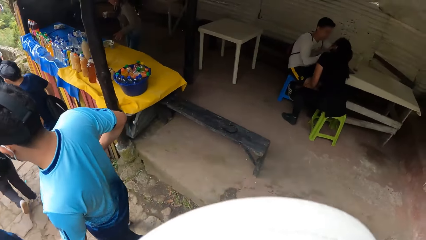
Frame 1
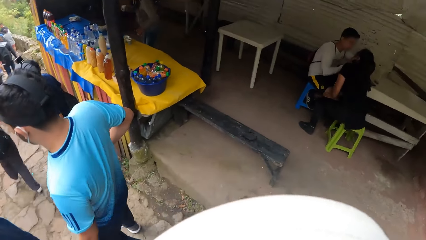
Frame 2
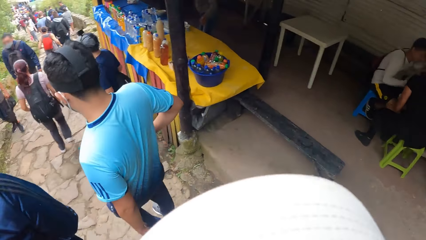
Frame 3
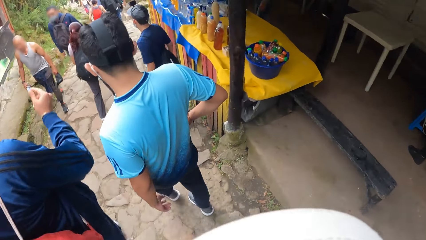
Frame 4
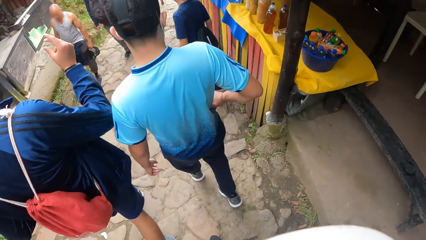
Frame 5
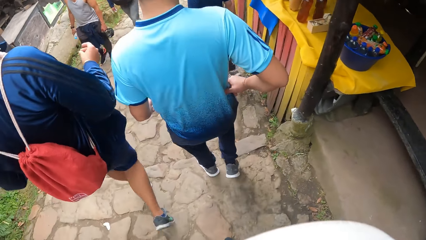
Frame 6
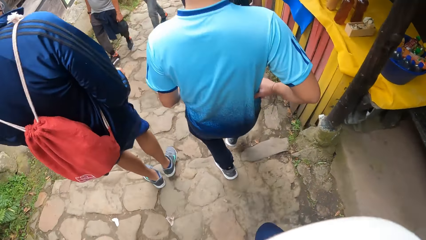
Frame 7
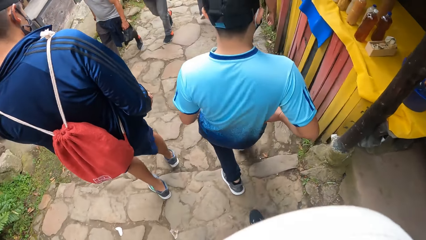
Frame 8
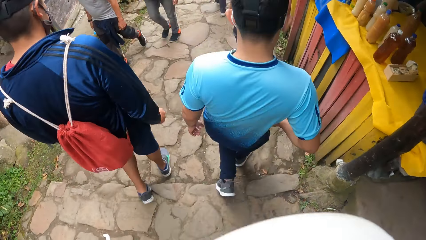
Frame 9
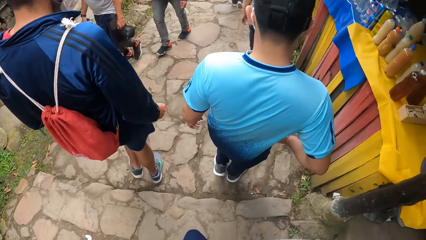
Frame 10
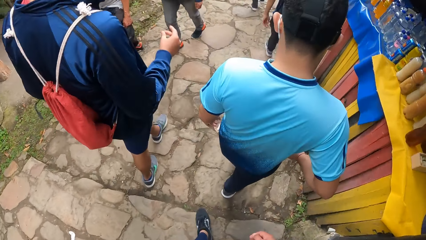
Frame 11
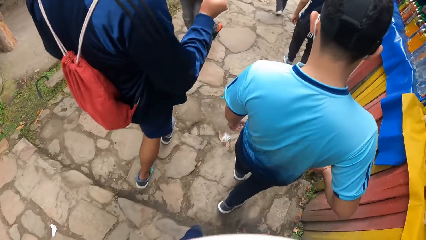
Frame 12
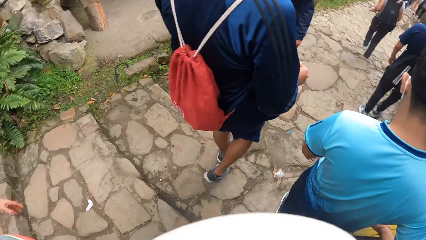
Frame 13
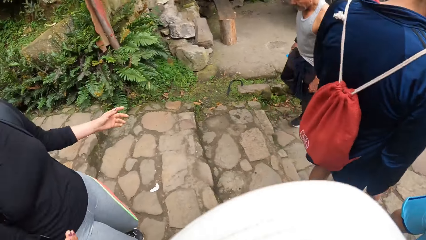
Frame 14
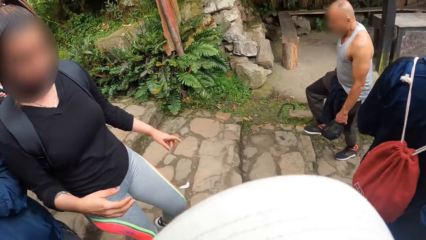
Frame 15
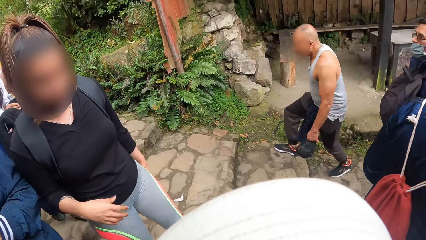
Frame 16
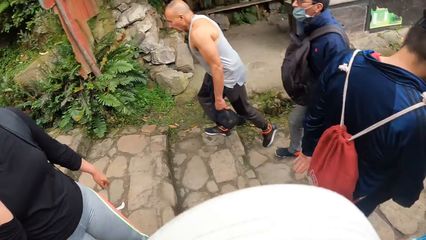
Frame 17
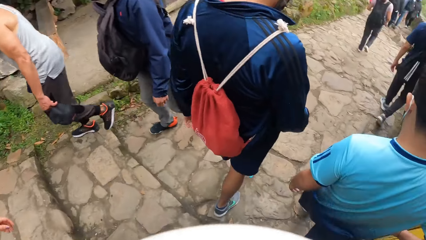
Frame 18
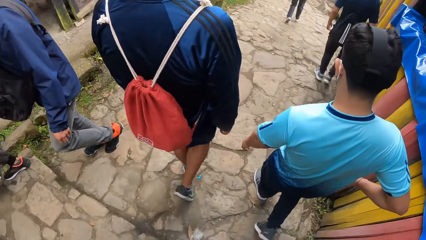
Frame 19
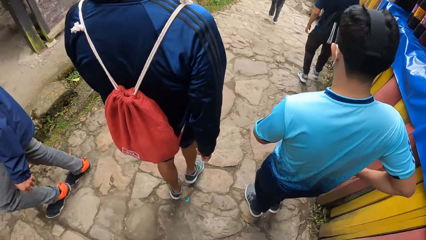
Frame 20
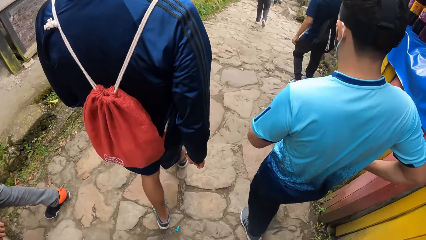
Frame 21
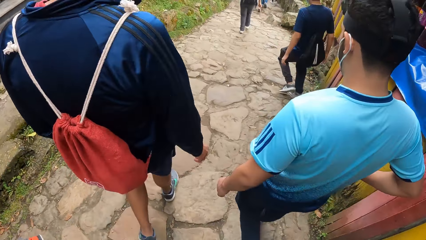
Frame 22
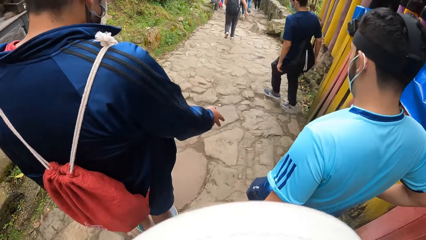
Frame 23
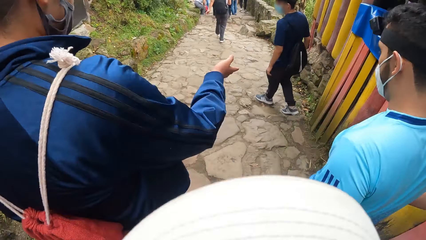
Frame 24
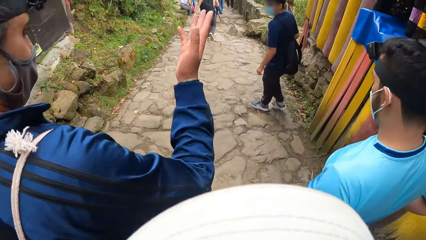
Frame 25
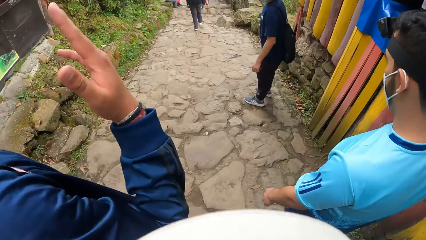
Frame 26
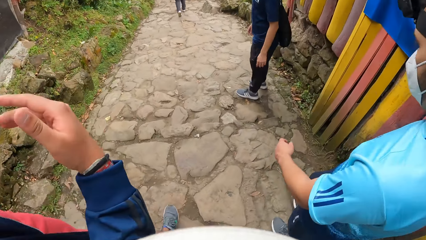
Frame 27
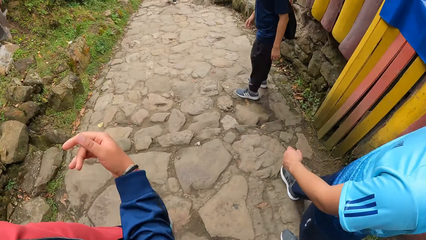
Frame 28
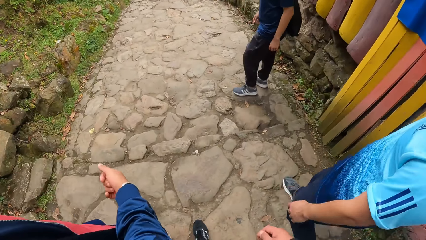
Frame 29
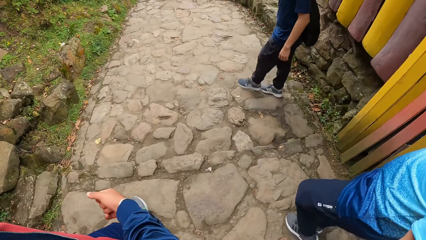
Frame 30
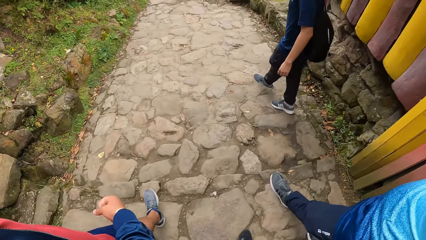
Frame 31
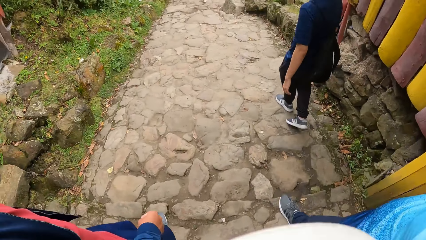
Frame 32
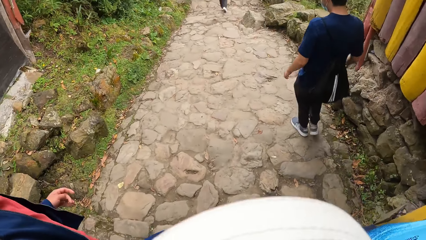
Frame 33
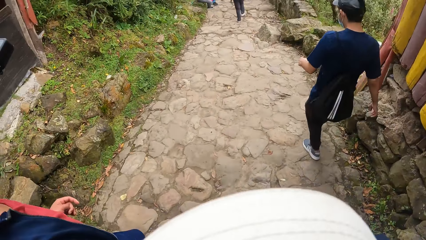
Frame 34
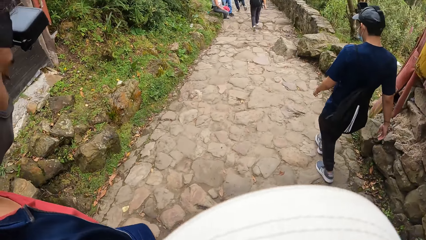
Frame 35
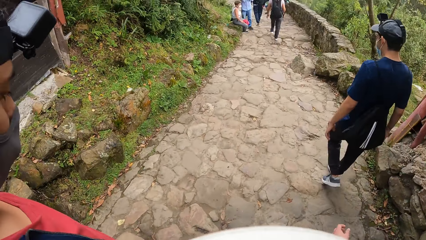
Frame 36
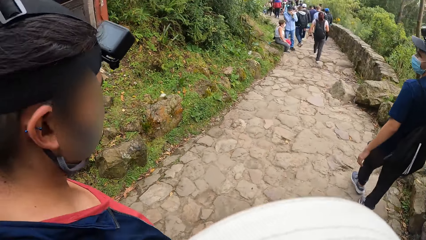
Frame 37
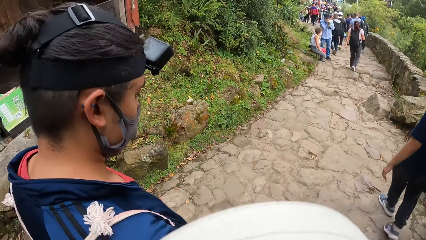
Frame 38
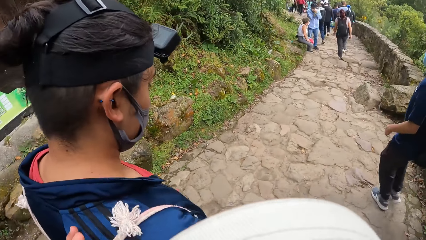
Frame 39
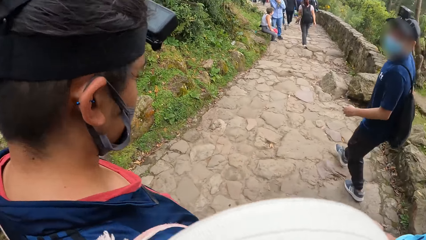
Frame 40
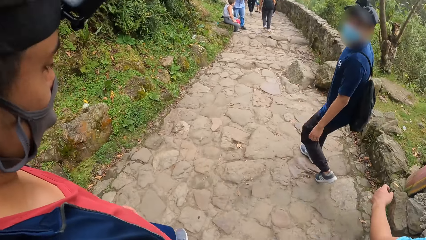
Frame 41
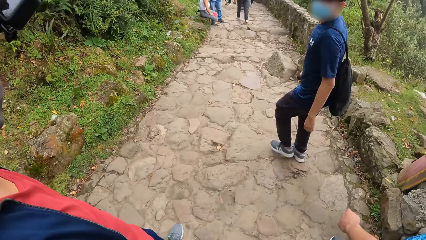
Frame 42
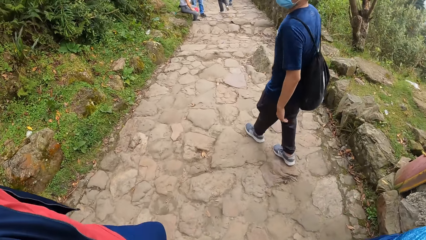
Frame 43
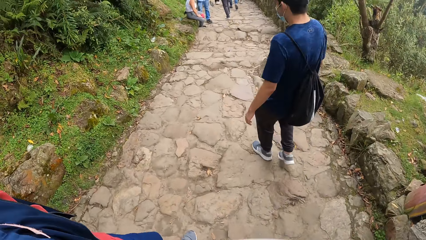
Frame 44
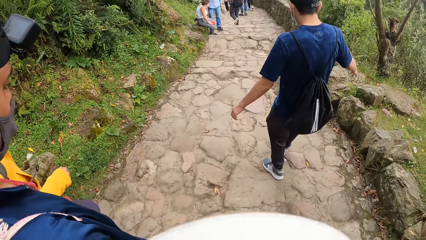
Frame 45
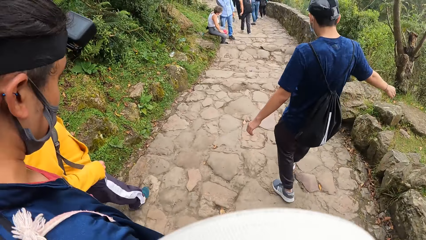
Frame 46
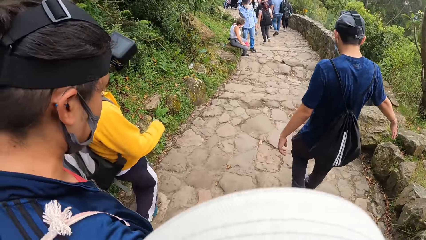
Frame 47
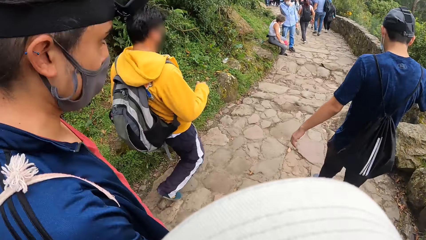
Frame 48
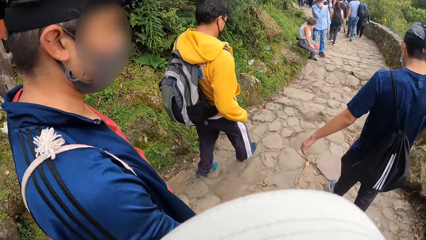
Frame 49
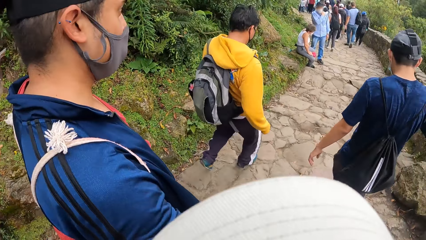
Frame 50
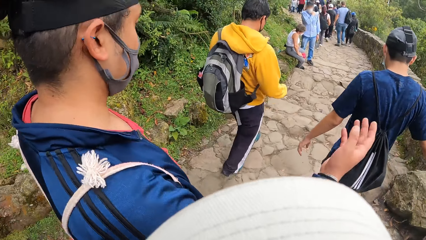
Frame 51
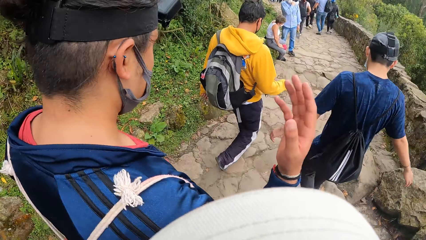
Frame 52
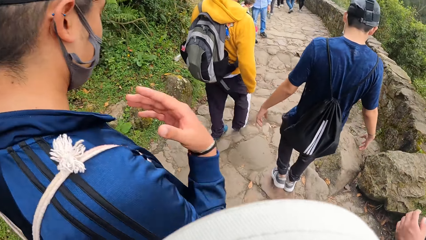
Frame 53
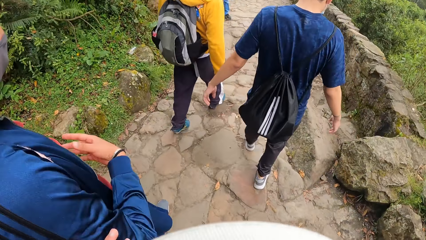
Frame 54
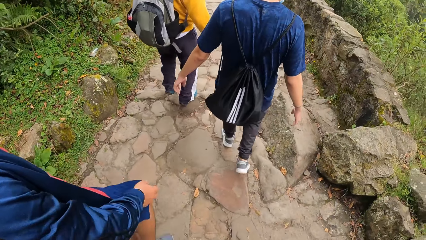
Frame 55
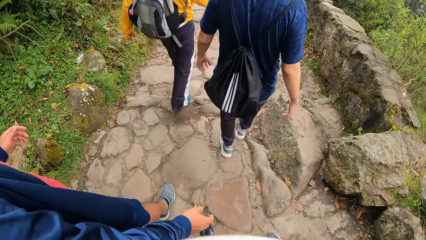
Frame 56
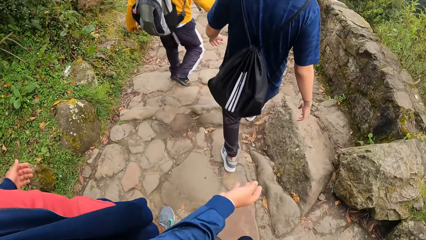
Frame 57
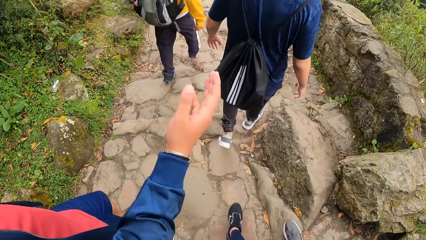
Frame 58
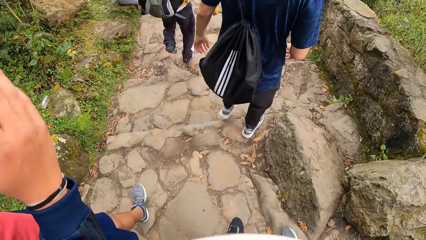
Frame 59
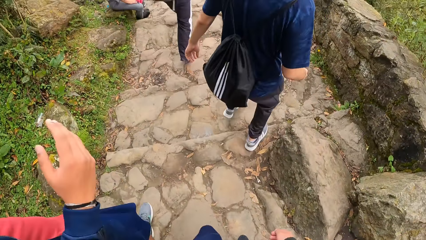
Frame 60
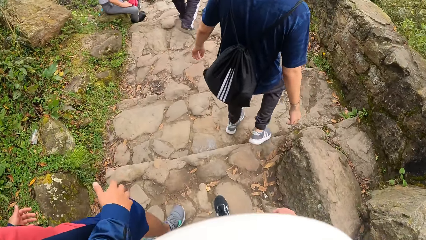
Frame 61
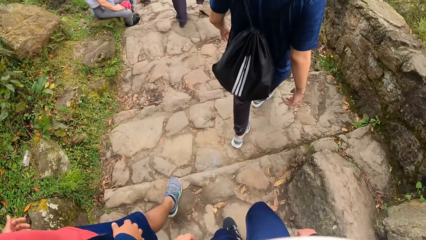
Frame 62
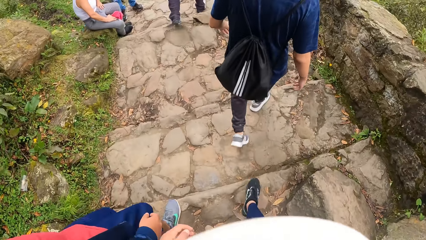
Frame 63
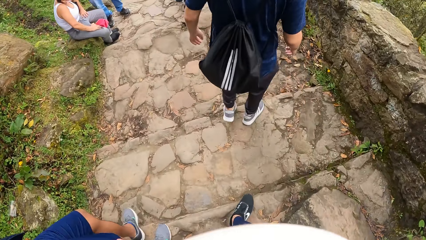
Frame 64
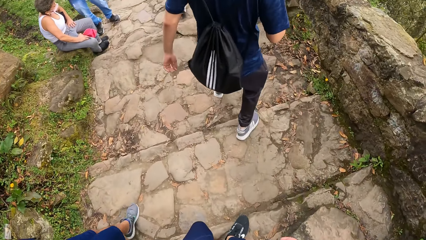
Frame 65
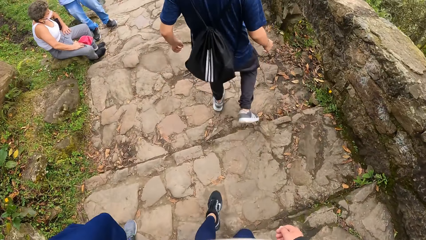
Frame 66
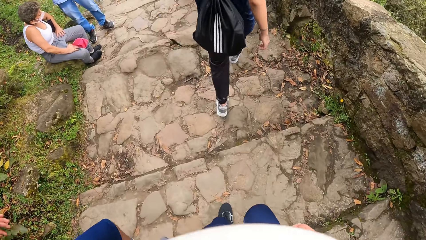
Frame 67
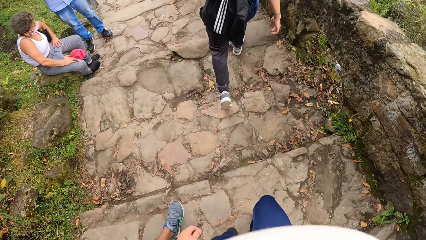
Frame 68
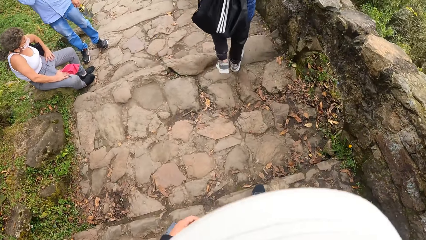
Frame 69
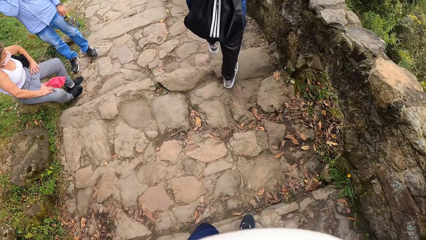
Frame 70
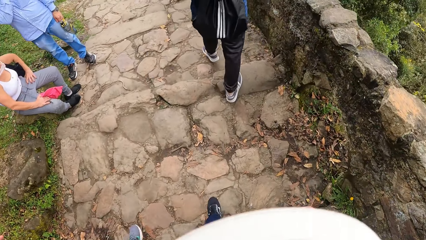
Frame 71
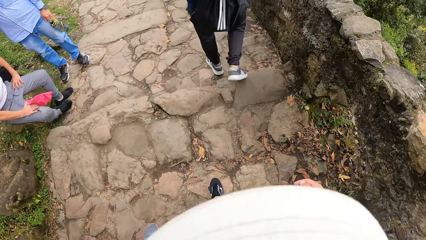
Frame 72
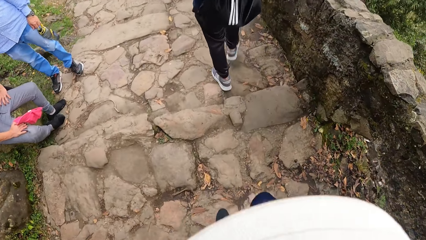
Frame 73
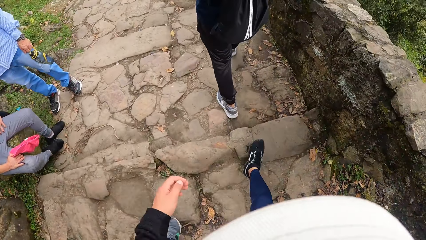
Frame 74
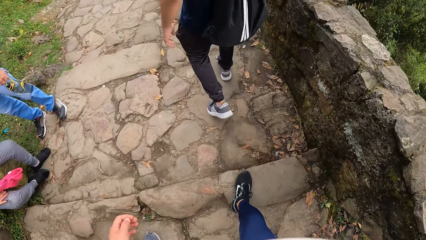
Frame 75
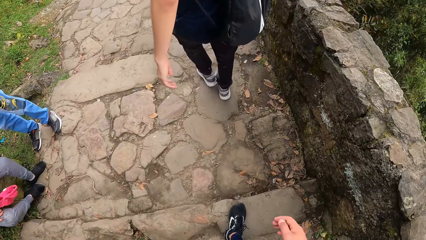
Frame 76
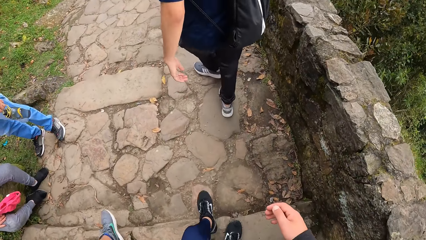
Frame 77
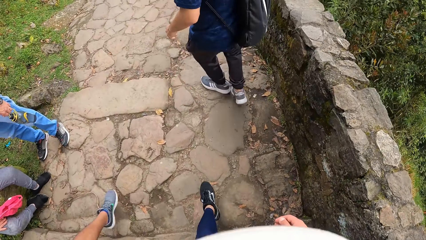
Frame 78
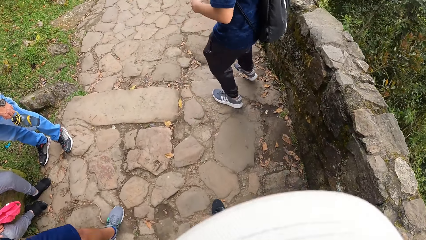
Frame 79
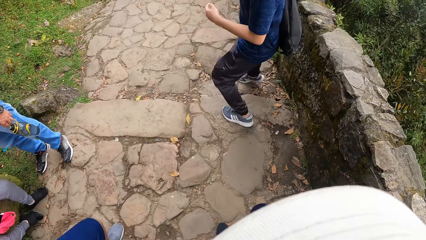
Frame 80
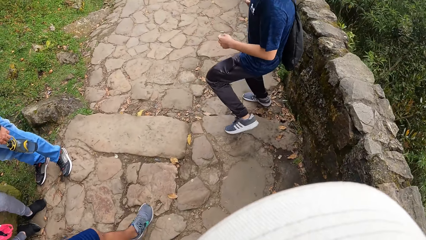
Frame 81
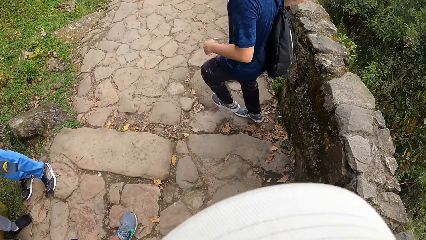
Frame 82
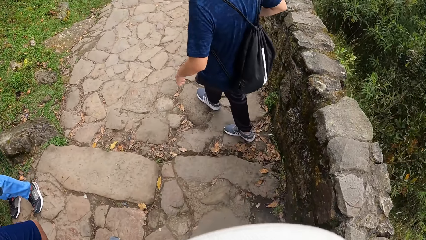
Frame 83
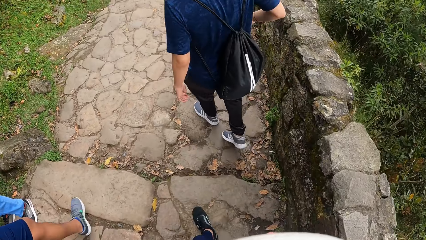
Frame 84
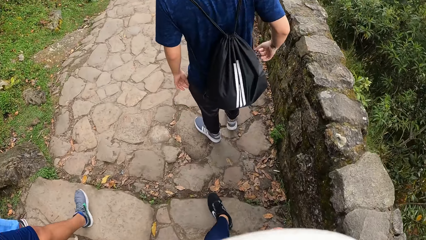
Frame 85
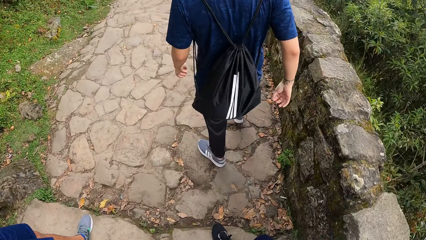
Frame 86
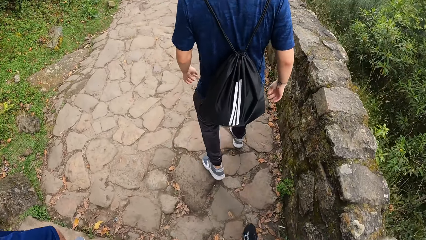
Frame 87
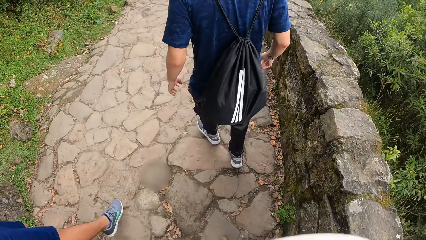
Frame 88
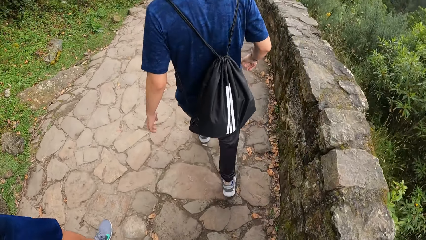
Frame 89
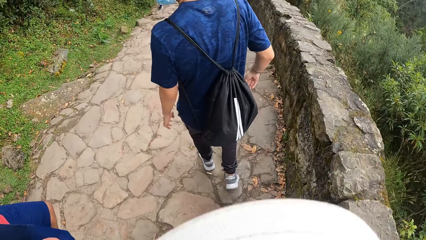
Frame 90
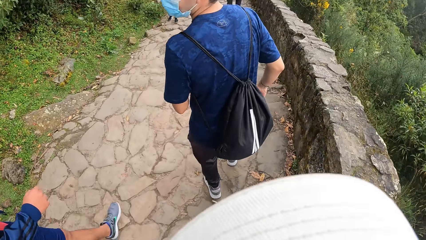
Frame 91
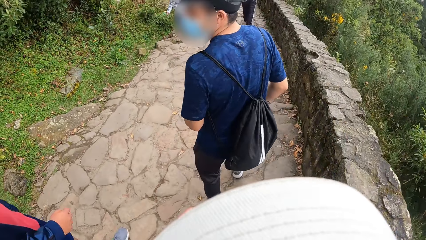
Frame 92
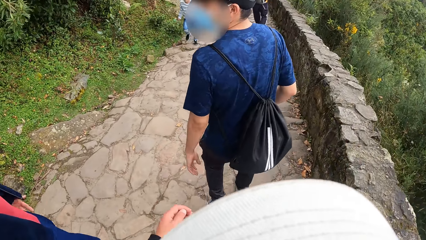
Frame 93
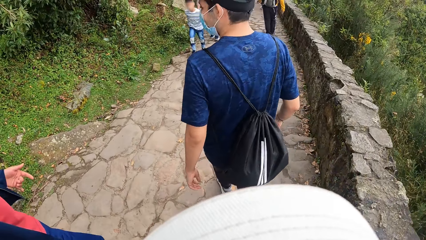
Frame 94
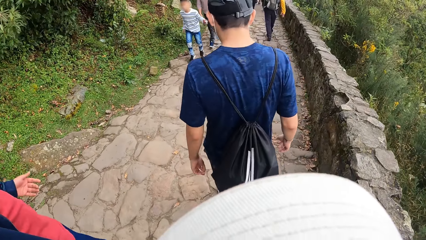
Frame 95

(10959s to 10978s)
The camera wearer turns around. They hike down the mountain. A person sways a hand. The person hikes down the mountain. The person sways a hand. The person hikes down the mountain.
